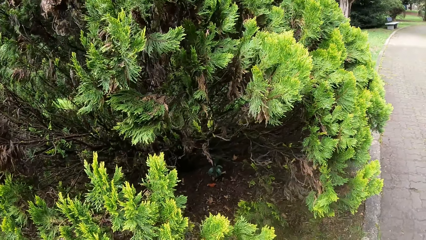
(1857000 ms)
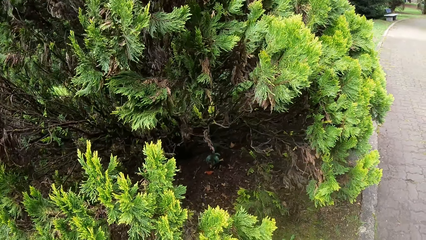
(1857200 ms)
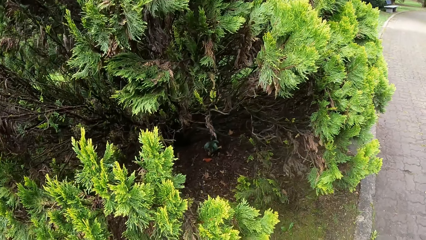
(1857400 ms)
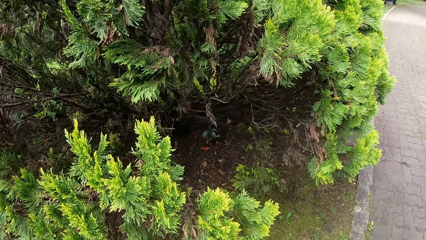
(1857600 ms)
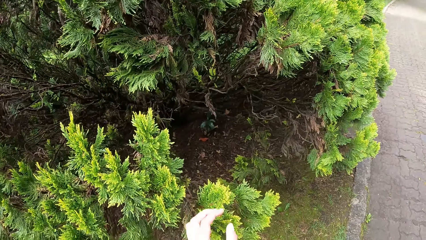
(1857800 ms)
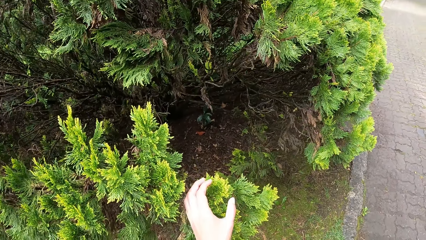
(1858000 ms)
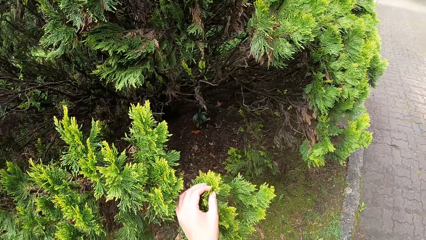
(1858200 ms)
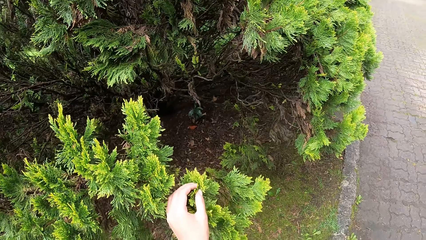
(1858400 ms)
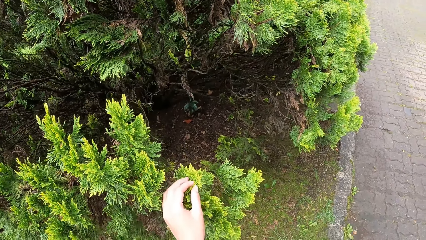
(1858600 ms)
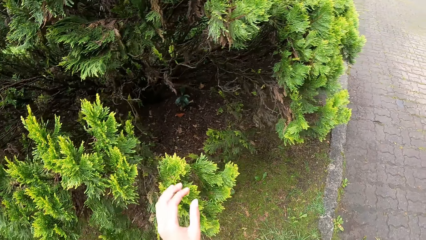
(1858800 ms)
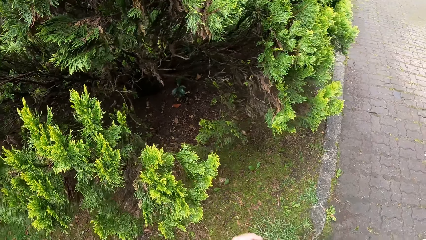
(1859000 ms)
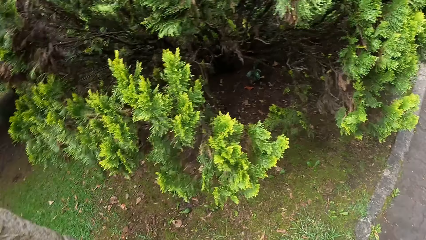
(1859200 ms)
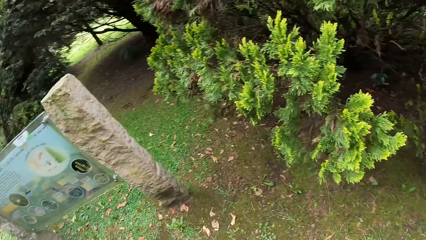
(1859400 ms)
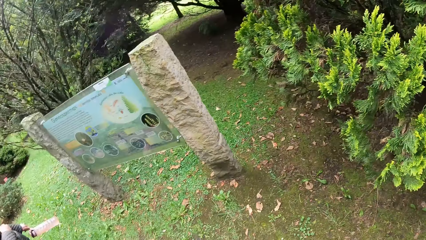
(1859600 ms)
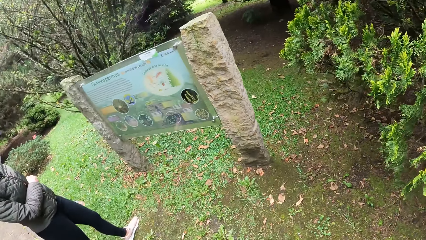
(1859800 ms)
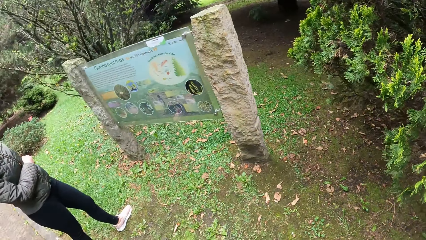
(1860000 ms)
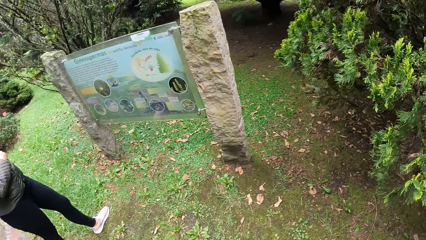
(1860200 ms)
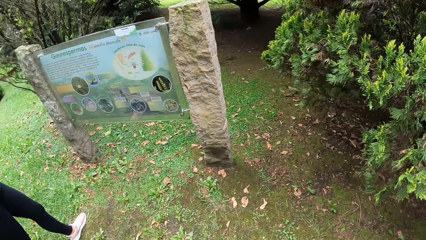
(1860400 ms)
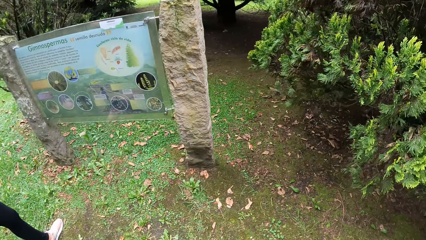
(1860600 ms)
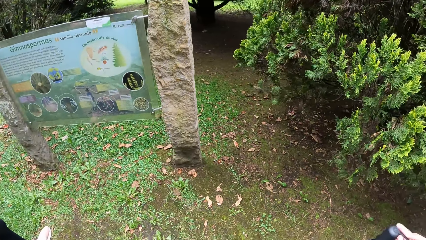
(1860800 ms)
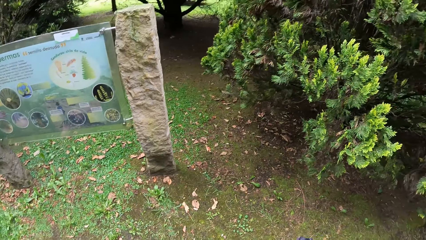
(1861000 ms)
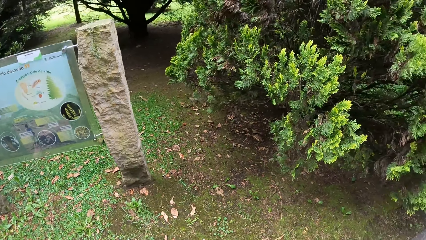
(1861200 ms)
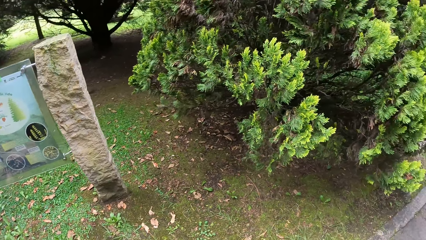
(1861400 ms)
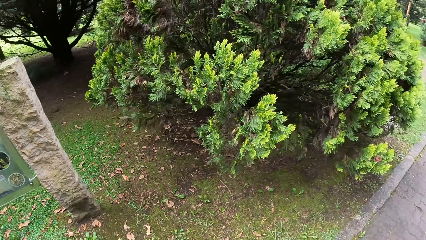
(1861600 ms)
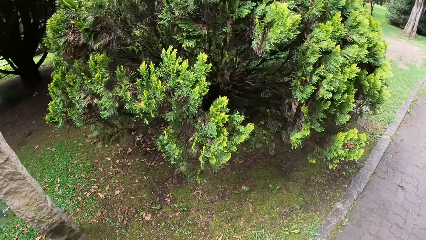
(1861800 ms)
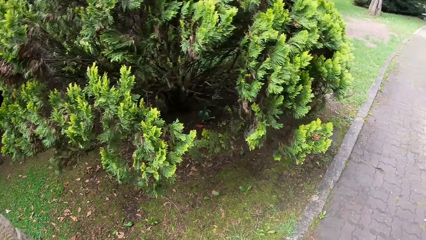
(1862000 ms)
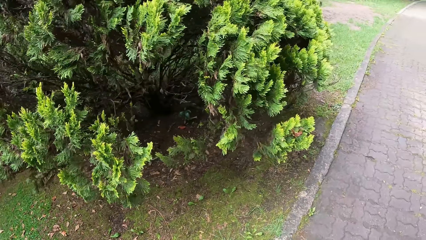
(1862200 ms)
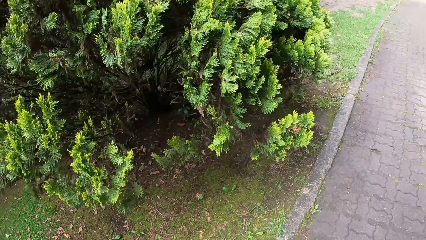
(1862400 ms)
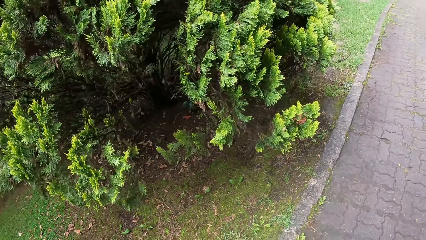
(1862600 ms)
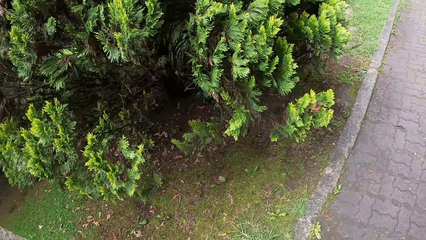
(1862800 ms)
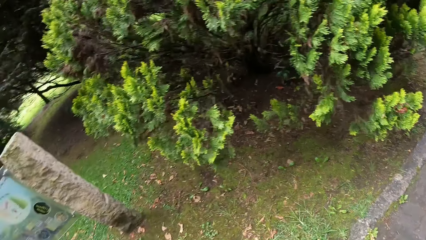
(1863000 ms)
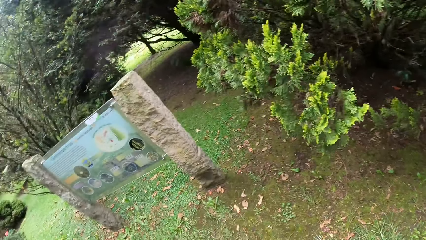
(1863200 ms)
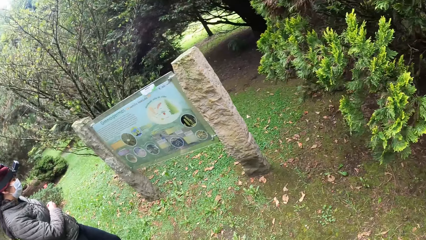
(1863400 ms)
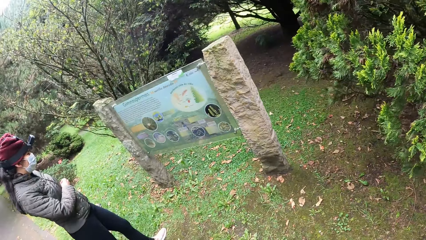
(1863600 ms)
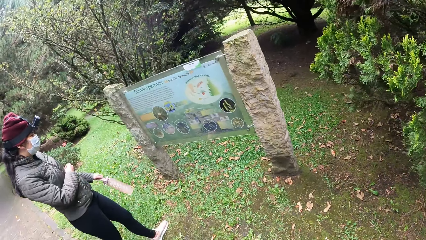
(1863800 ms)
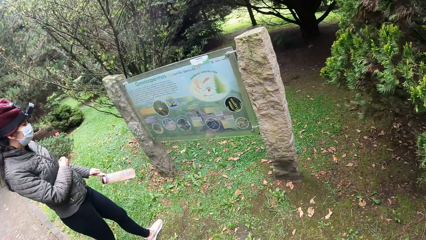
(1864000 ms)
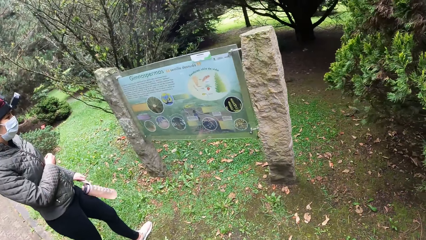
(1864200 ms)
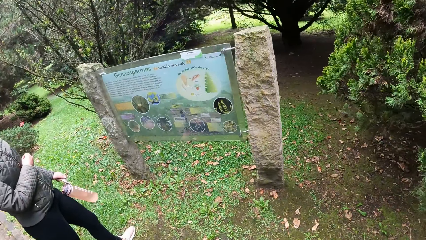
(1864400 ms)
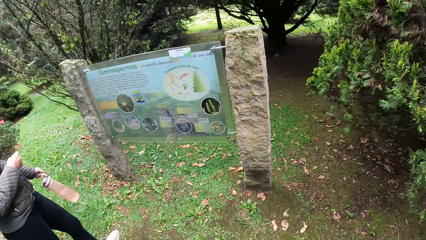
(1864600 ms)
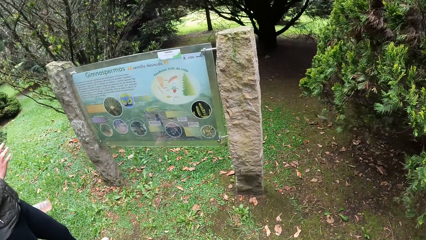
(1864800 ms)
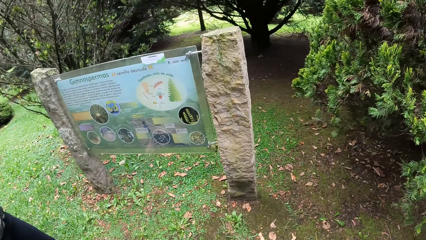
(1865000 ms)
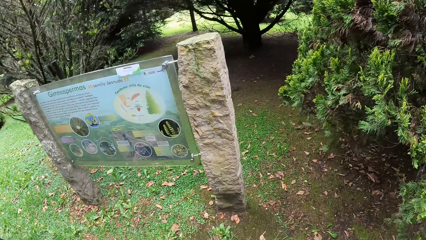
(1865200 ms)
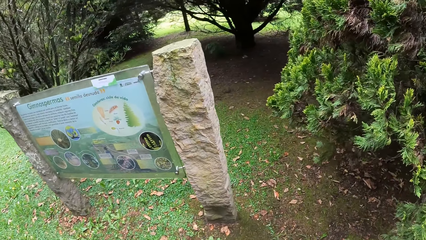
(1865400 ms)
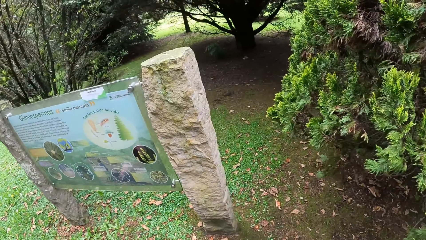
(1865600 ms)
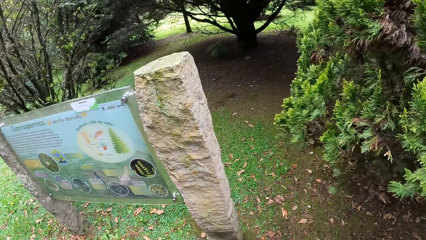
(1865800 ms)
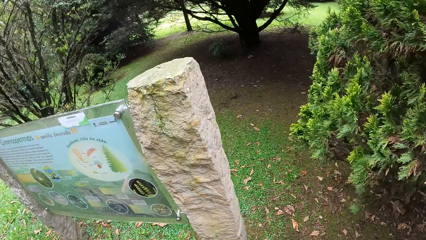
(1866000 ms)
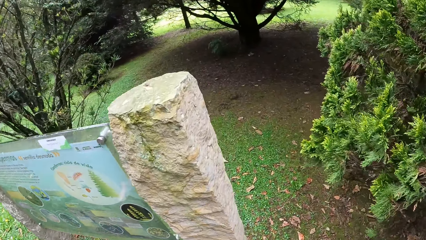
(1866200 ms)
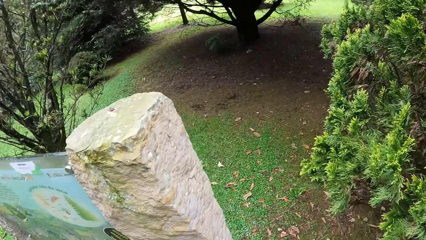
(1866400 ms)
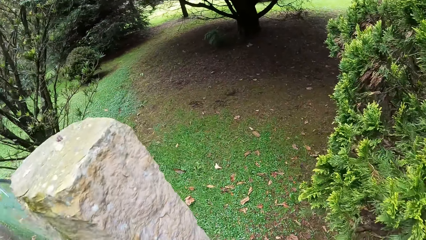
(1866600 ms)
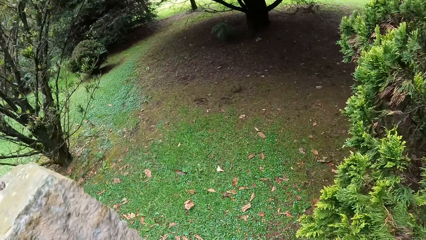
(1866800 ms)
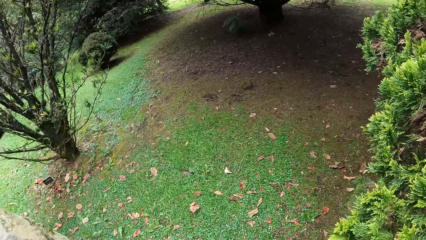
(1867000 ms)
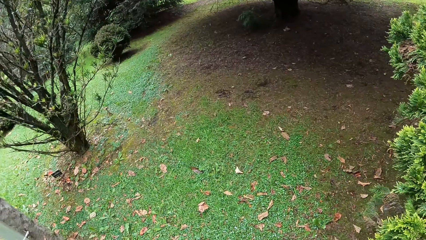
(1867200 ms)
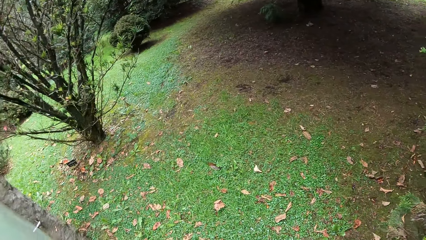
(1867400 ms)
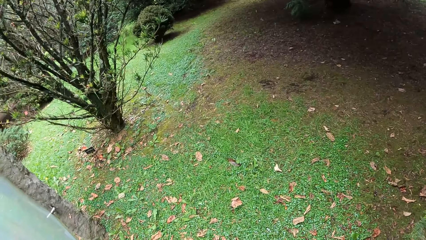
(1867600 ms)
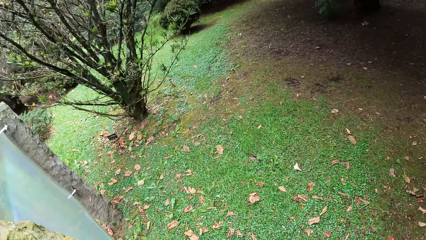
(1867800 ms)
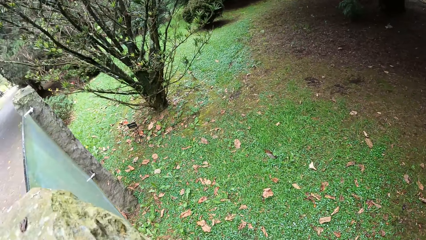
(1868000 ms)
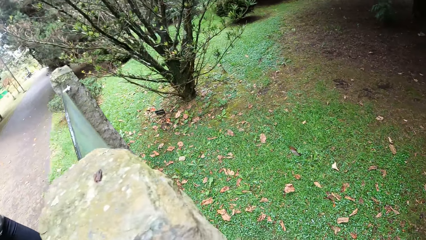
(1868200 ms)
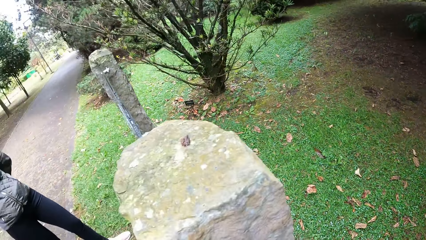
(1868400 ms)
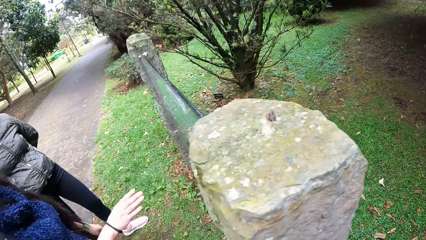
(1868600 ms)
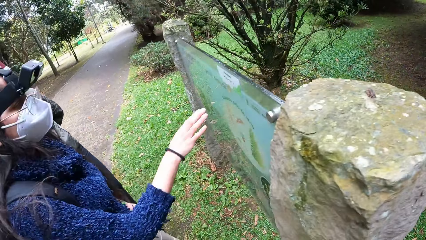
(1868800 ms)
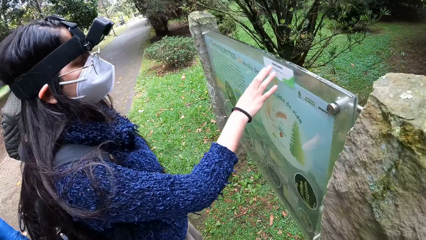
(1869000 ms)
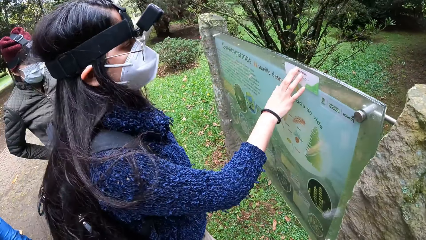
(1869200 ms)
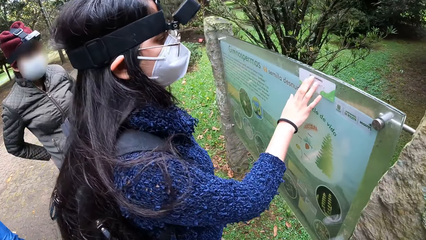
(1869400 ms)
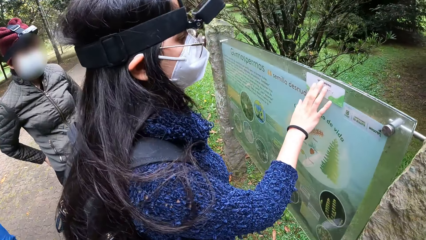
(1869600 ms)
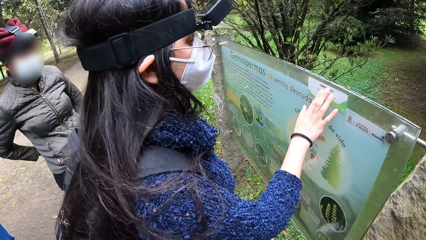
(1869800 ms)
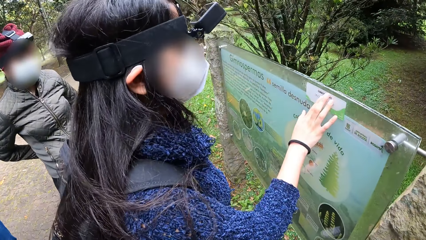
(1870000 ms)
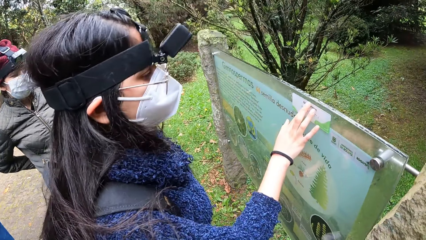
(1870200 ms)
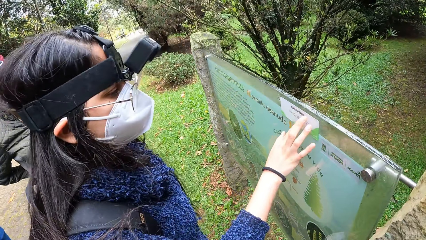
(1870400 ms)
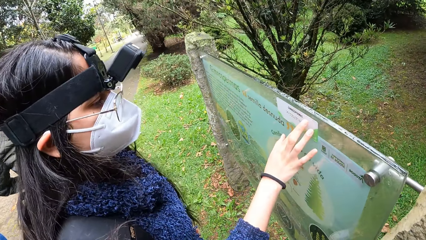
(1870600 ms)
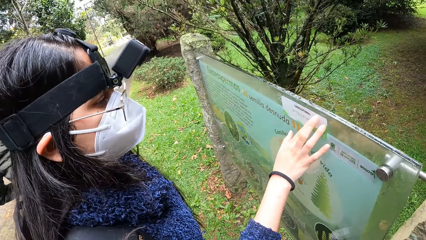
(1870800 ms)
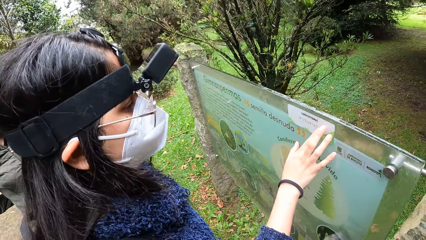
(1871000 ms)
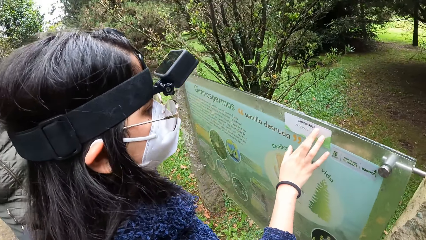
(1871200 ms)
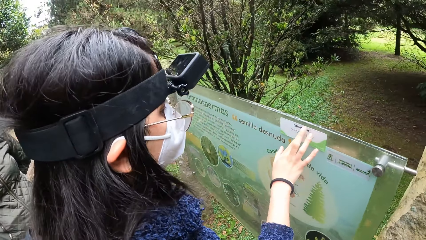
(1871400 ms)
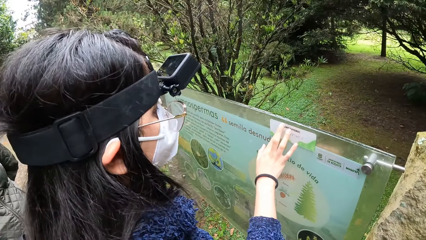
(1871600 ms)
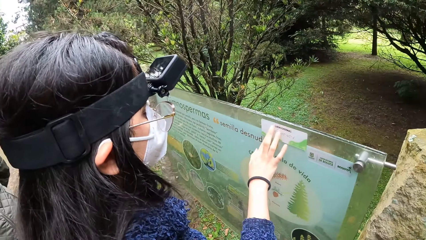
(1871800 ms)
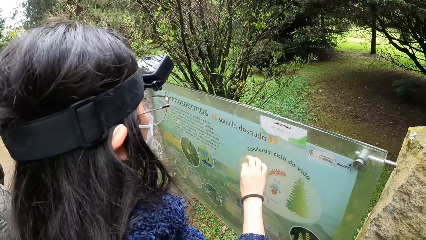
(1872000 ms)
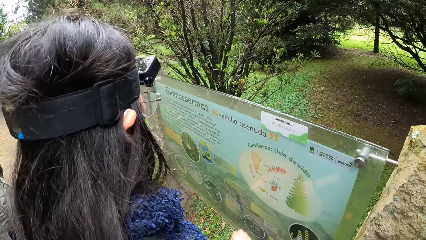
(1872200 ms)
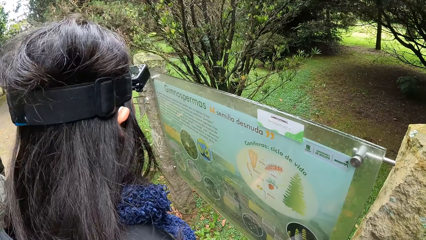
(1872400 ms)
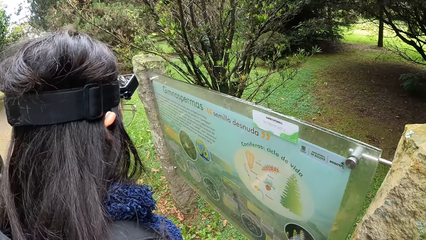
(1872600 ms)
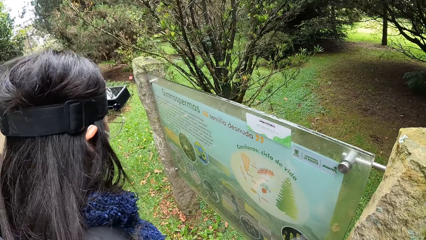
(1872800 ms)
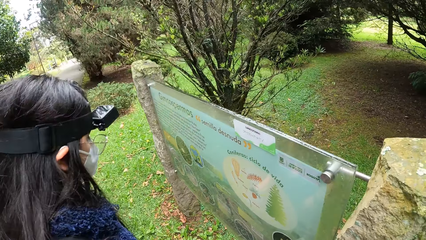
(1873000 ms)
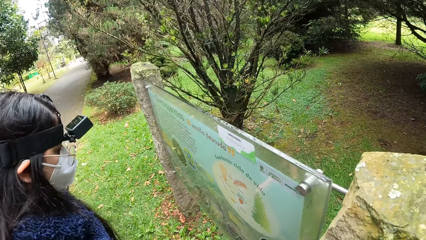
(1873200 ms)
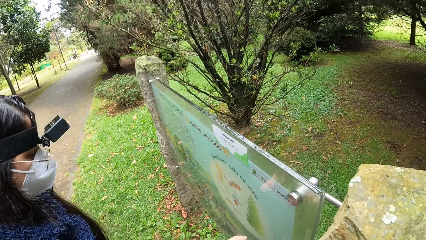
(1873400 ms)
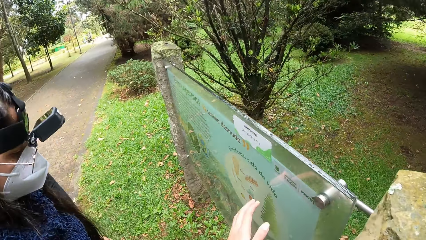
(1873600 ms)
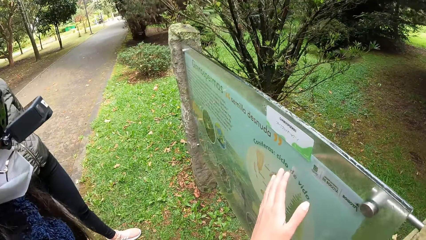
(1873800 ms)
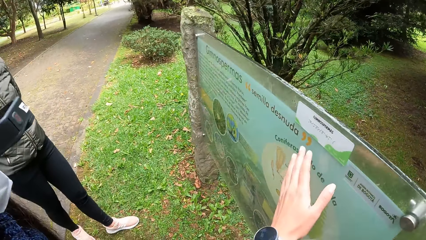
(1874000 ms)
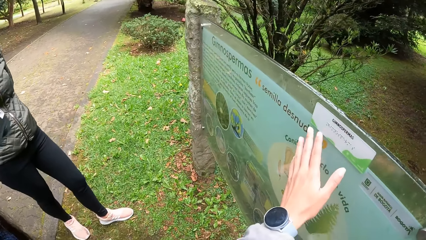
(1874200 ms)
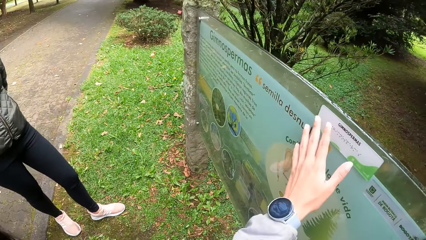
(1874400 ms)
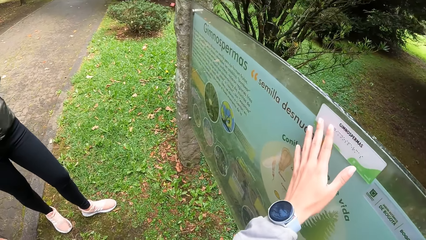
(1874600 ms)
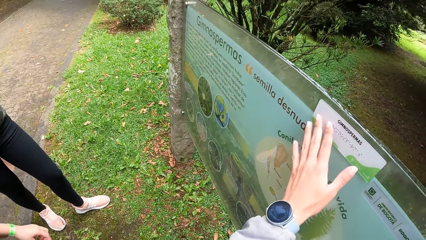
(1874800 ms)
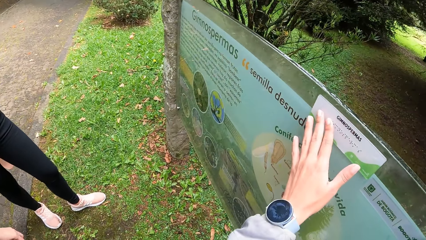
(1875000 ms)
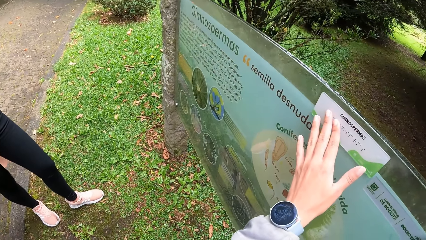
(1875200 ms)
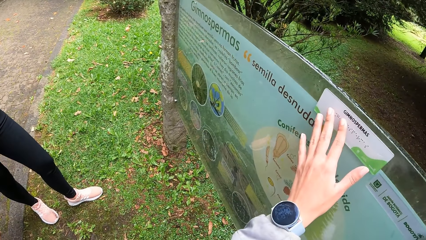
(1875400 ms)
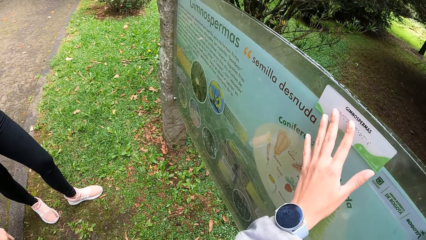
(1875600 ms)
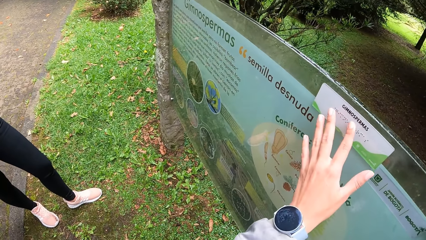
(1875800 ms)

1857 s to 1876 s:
The camera wearer touches the tree leaves. She looks around the compound. She reads a poster. She looks around the compound. She reads the poster. A woman touches a sticker on a sign post with her right hand. The camera wearer touches the sticker on the sign post with her left hand.
